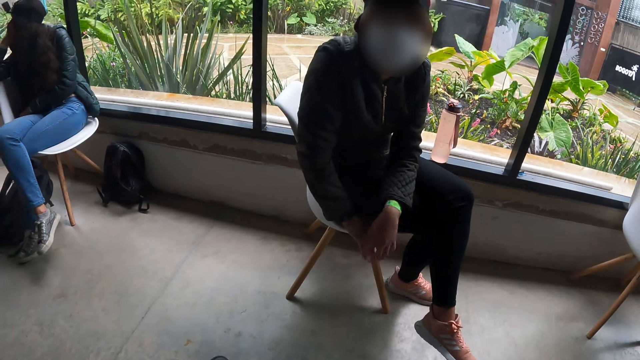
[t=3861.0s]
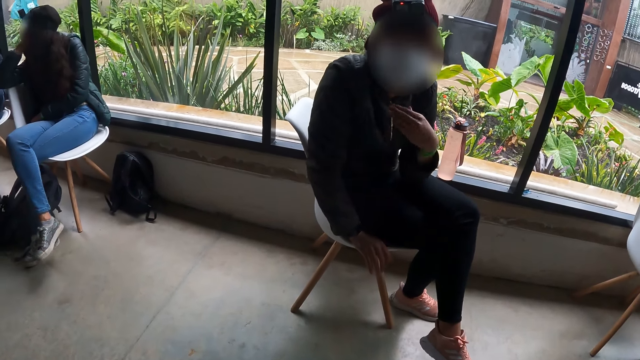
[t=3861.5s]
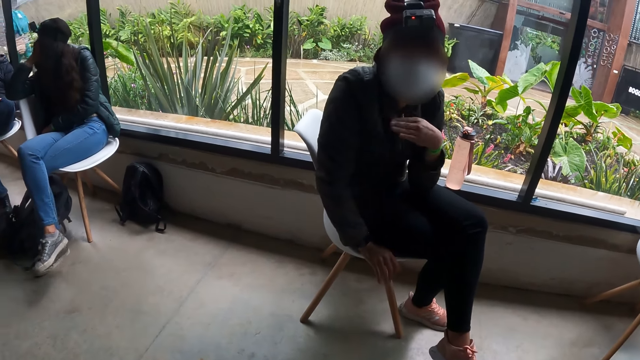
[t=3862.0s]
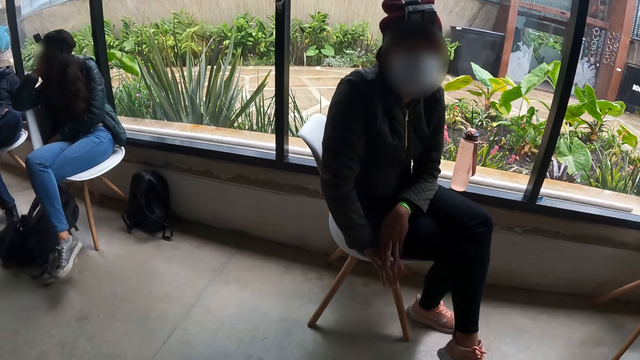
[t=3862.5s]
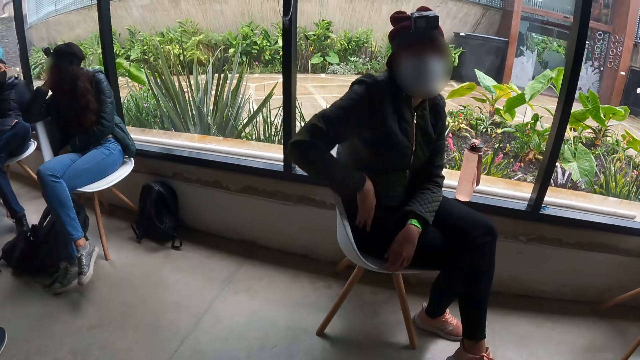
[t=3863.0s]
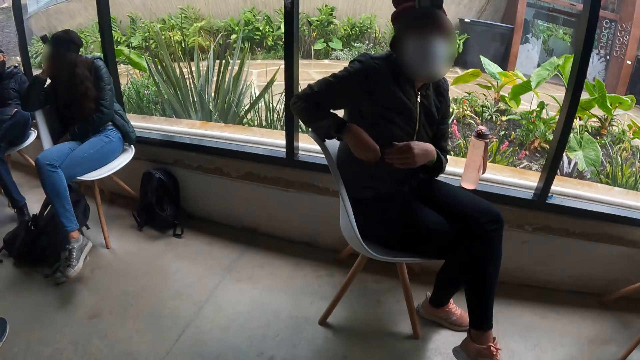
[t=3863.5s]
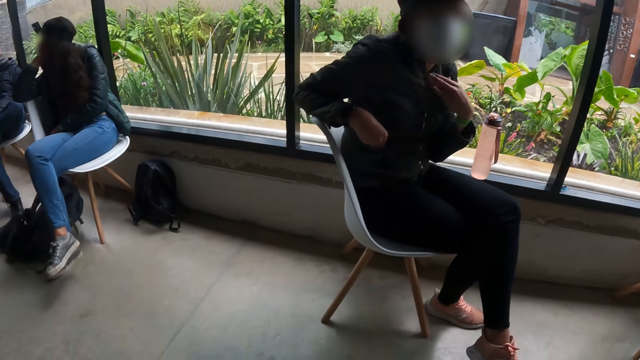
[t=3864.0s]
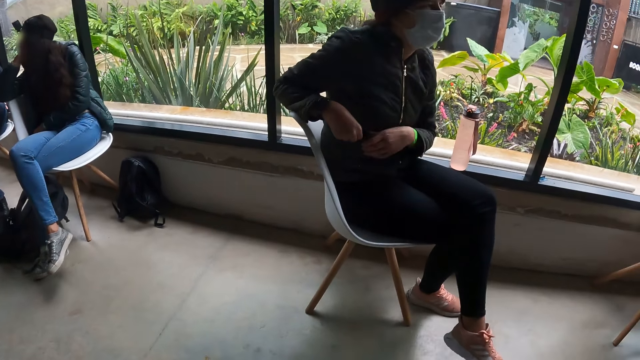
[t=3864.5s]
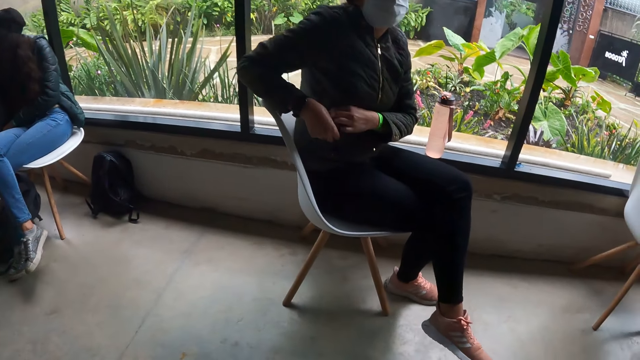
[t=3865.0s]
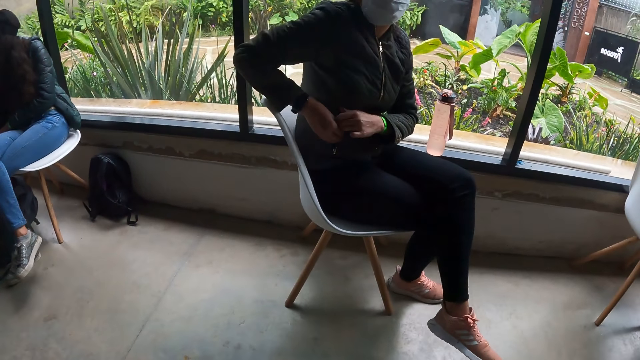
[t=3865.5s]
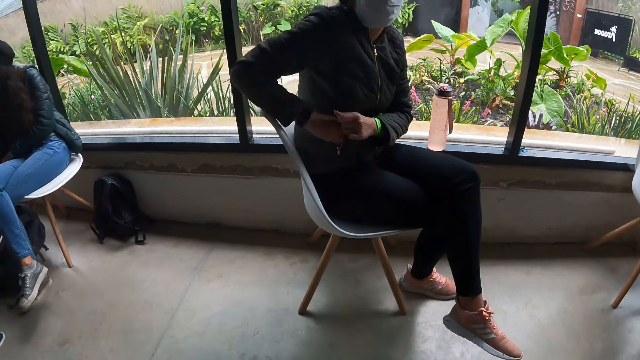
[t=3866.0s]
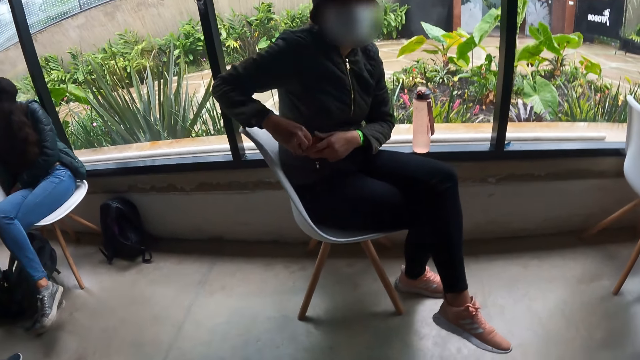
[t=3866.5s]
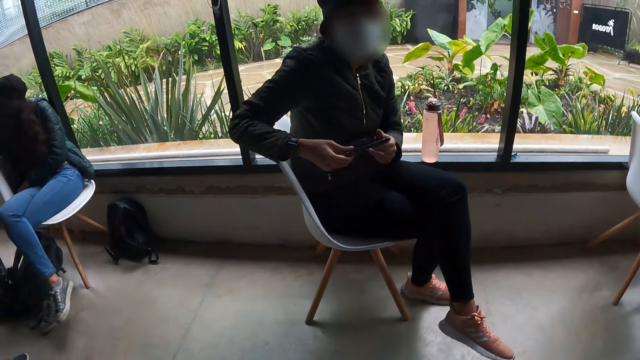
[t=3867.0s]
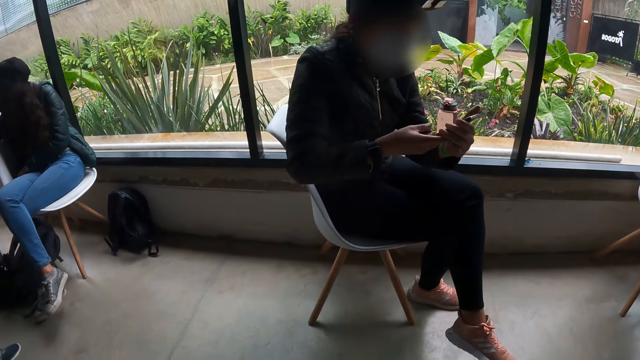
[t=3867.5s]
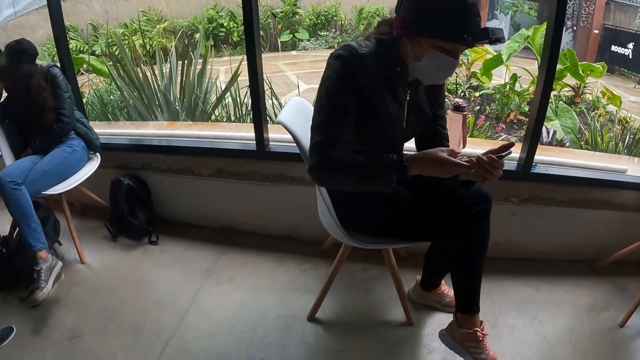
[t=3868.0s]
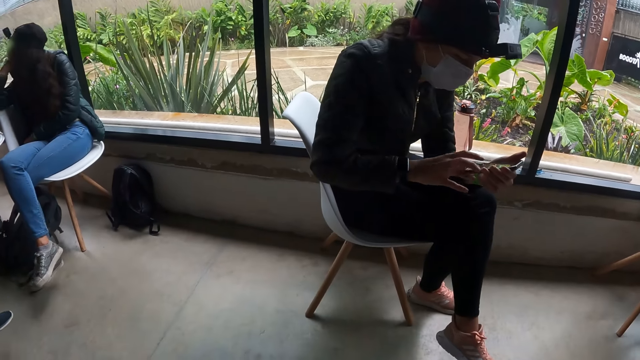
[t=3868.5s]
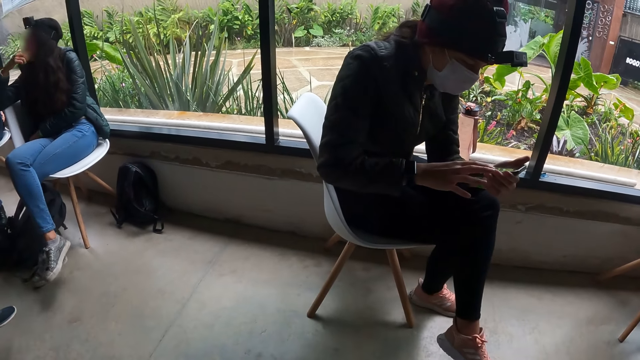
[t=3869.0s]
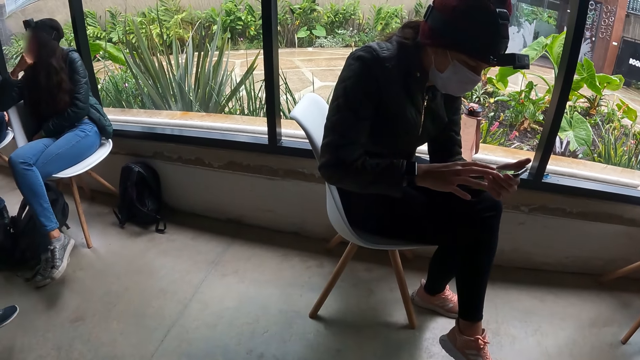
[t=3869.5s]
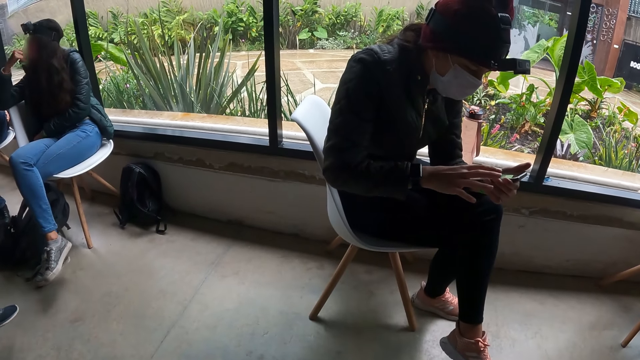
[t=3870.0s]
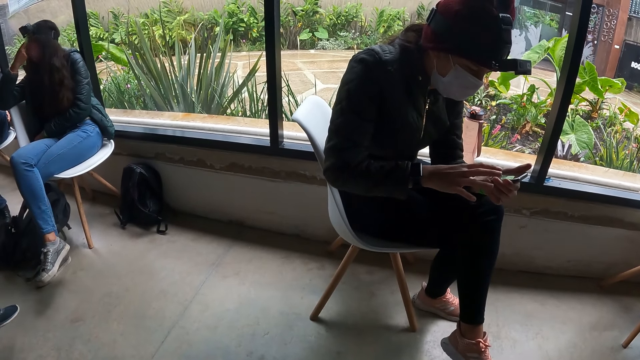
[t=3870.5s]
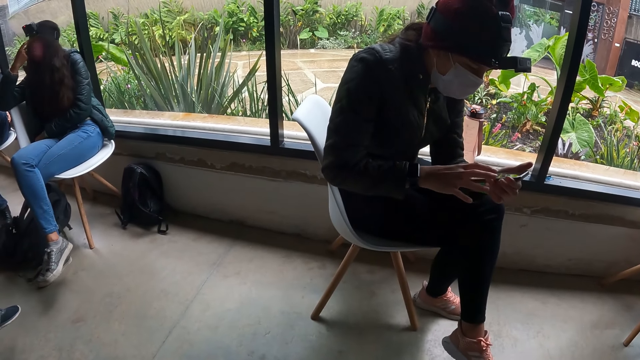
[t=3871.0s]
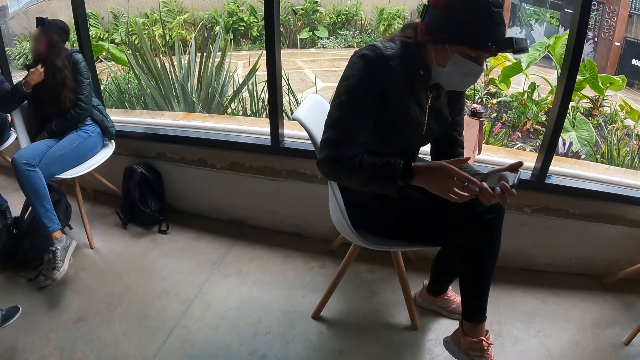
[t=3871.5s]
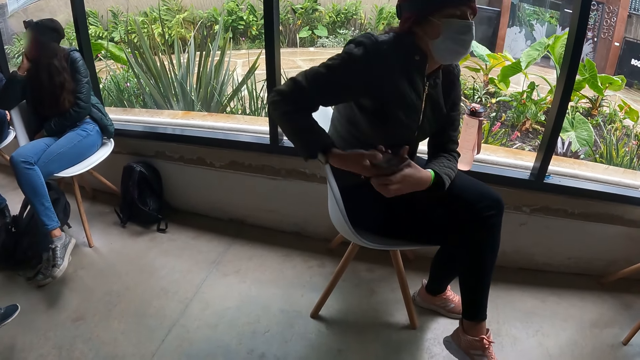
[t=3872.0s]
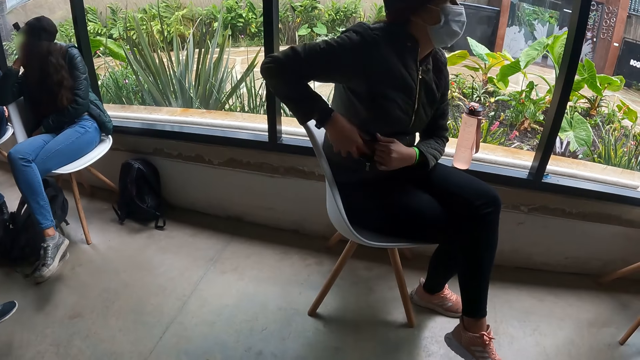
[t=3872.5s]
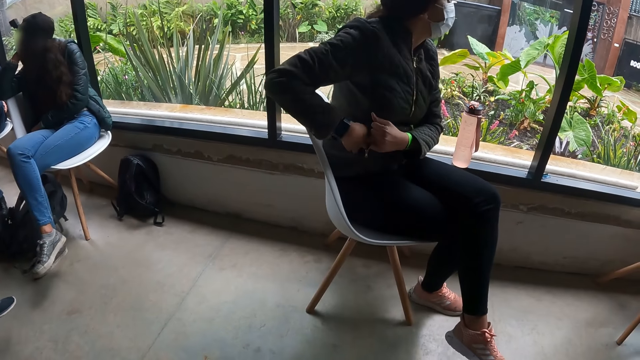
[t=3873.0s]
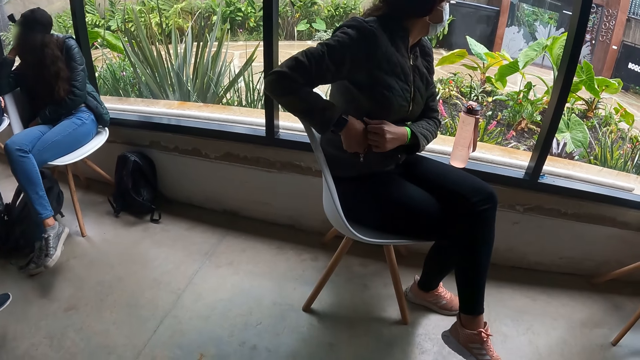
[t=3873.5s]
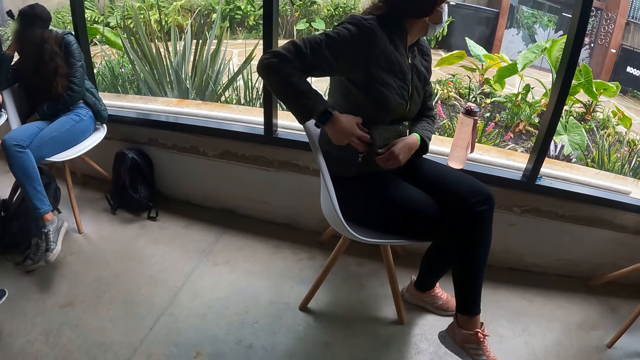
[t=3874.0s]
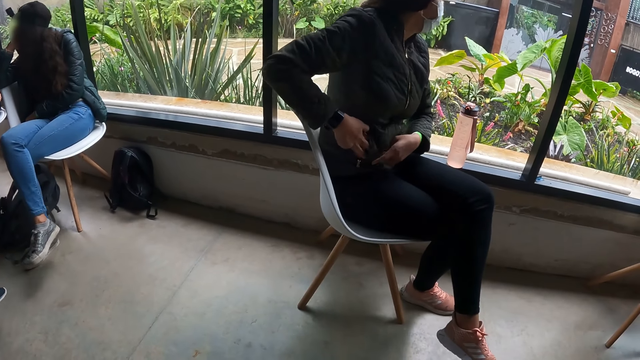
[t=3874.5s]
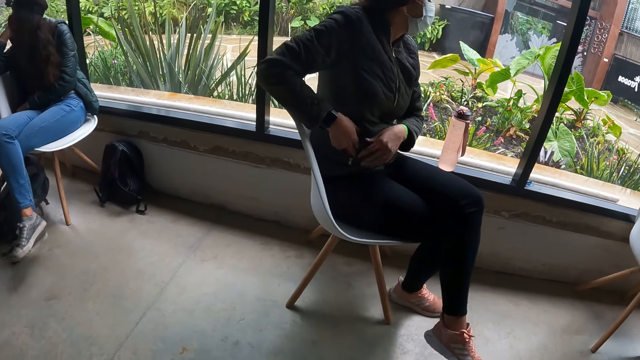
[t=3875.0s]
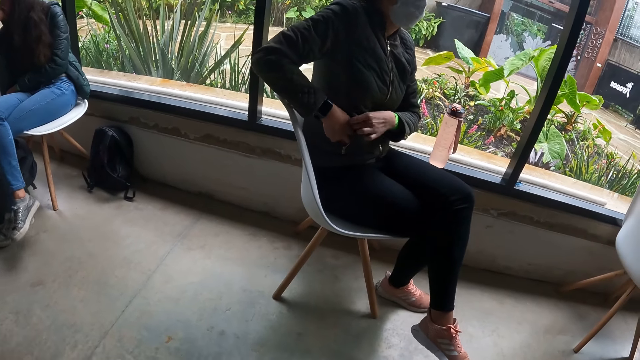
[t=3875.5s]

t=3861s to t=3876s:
A man interacts with the camera wearer in the studio with his left hand. The camera wearer looks at the man. The man moves the hand and puts the hand in a pocket. The man holds the cardigan pocket with his left hand, unzips the cardigan pocket with his right hand and picks up a phone from the cardigan pocket with his right hand. The man holds the phone with both hands. The man dials the phone. The man operates the phone in his left hand with his right hand. The man passes the phone to his right hand. The man holds the cardigan pocket with his left hand and drops the phone in the cardigan pocket with his right hand.

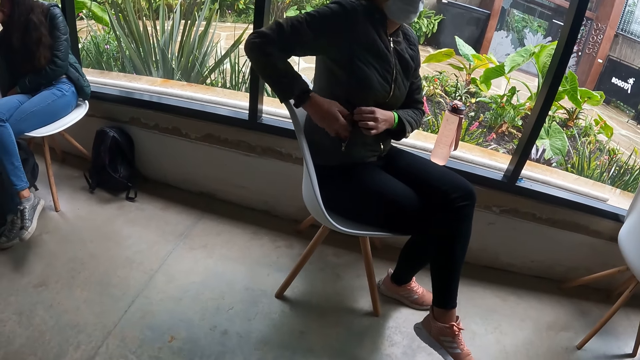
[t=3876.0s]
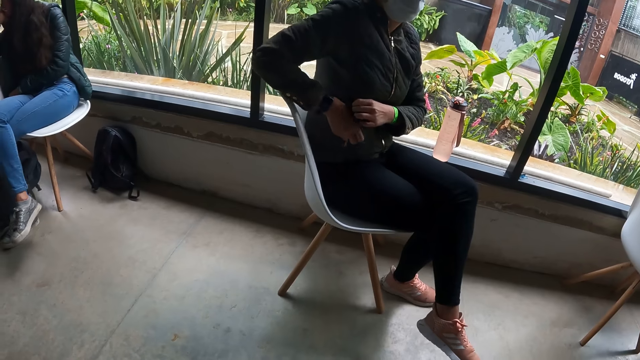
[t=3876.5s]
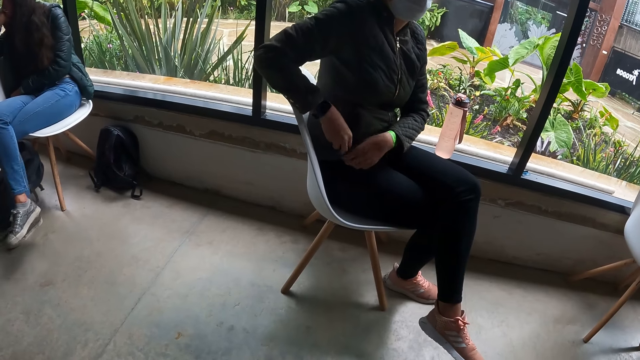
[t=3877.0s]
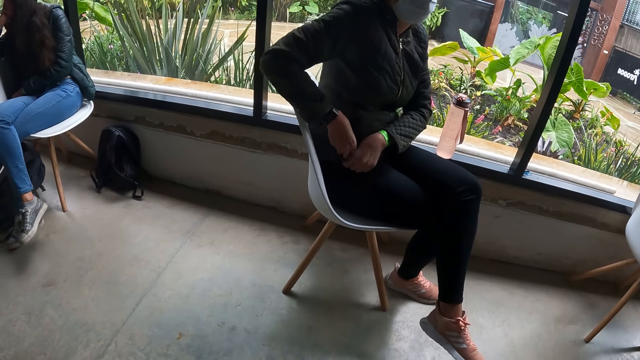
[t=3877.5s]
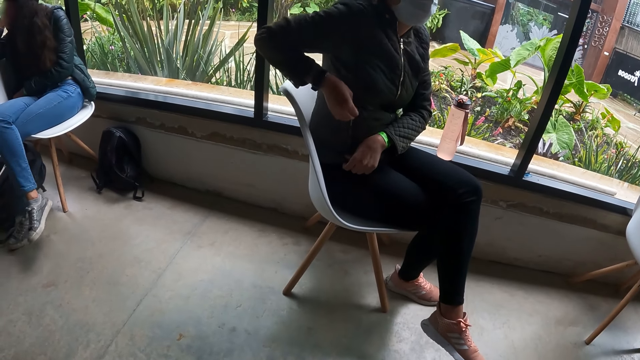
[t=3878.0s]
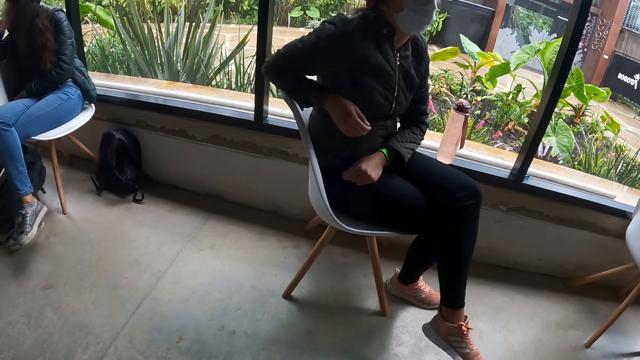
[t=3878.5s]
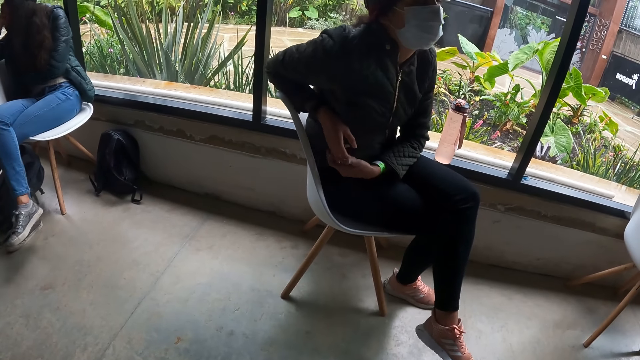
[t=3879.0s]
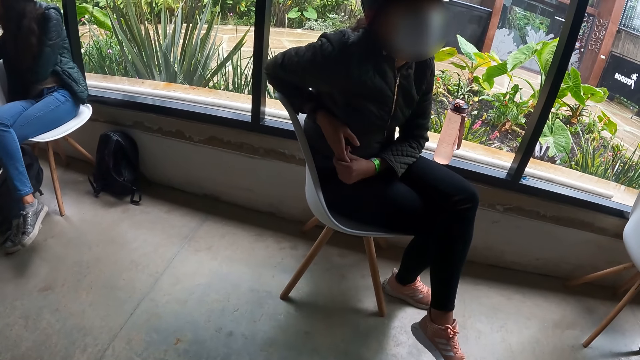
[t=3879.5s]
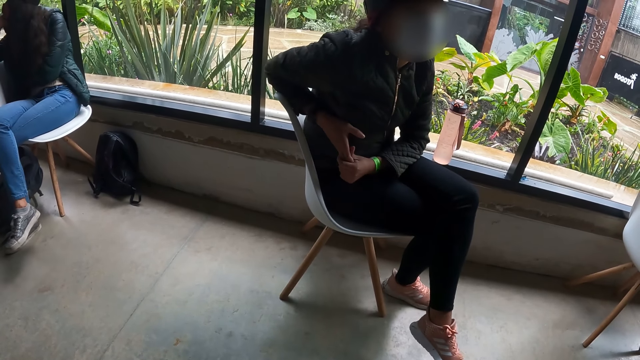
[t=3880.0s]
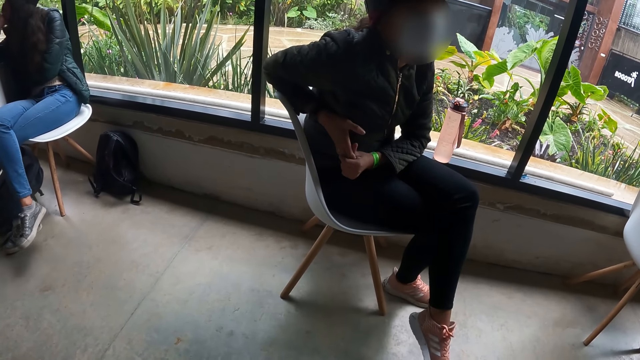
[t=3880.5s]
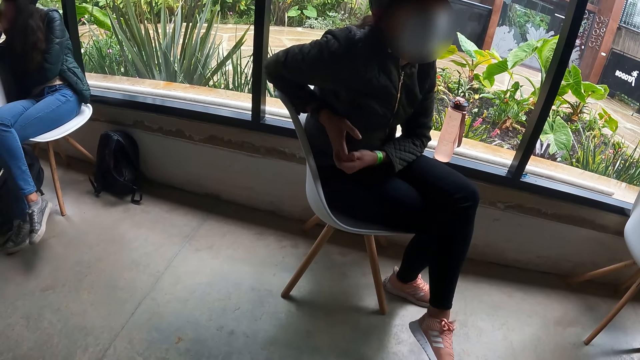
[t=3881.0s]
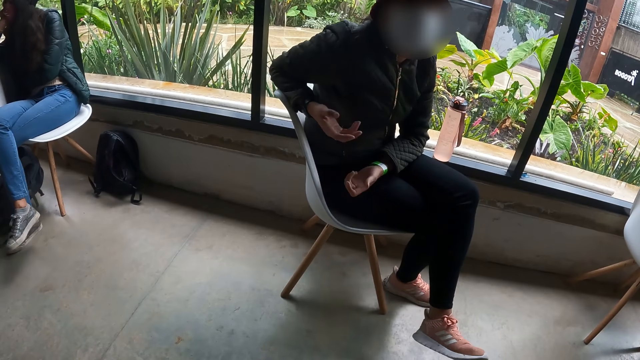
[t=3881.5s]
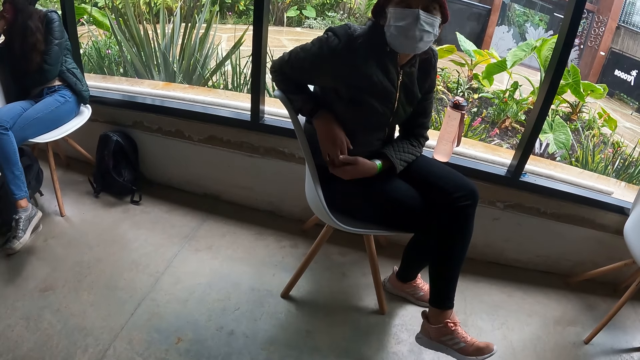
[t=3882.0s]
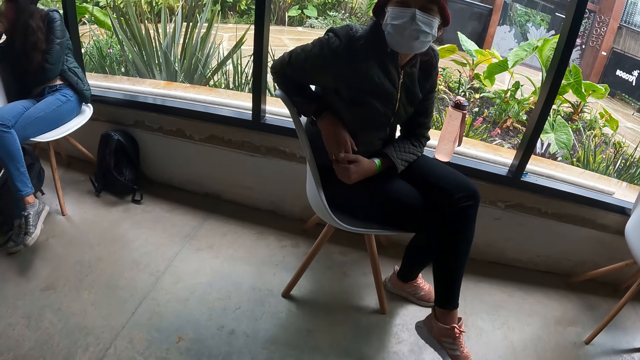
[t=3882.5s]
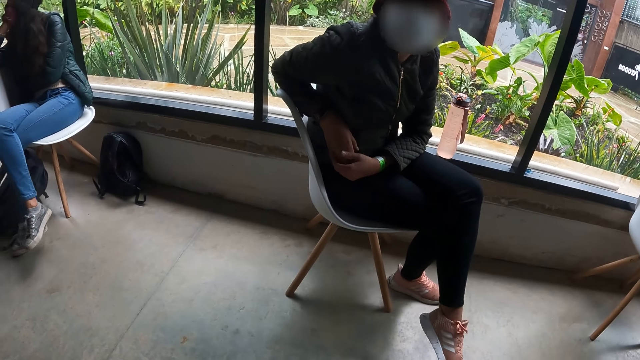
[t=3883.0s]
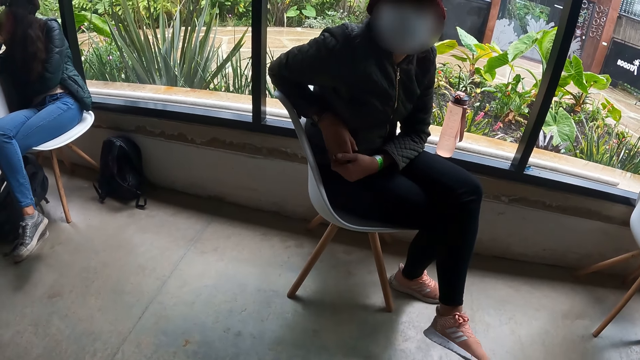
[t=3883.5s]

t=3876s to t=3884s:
A man zips a cardigan pocket with his right hand. The man snaps his right hand with his left hand. The man holds the hand. The man interacts with the camera wearer in the studio with his right hand. The man moves the hand and holds the hand.
